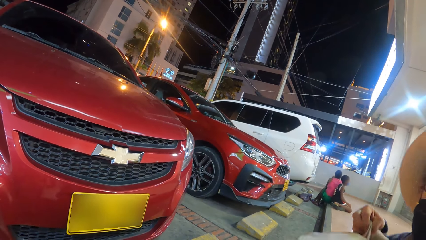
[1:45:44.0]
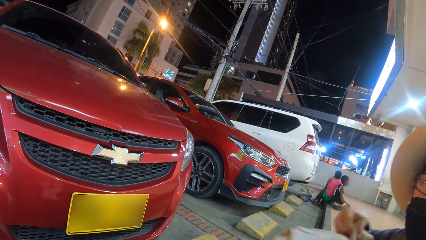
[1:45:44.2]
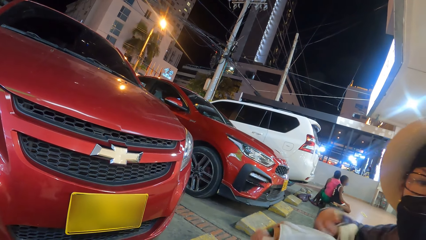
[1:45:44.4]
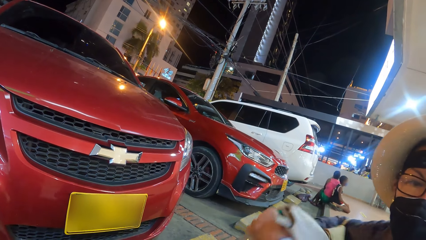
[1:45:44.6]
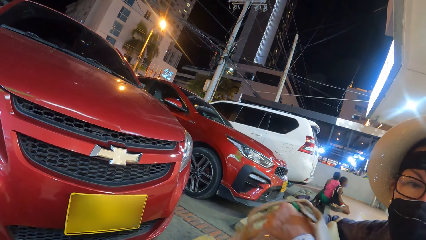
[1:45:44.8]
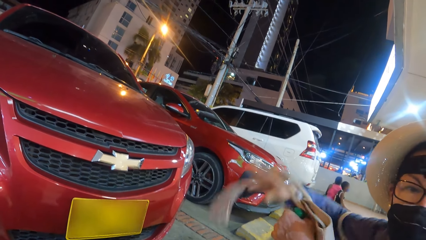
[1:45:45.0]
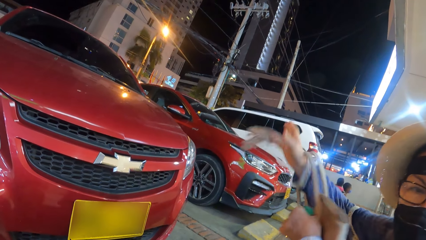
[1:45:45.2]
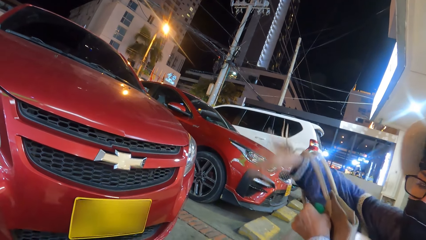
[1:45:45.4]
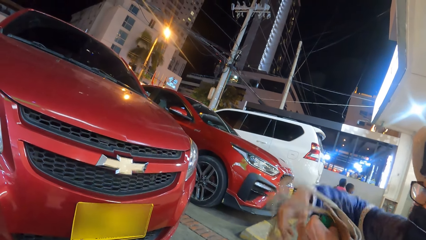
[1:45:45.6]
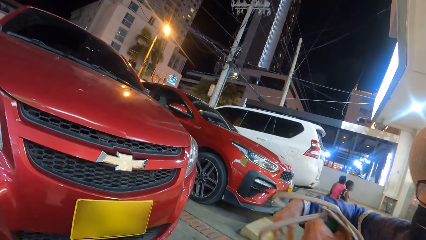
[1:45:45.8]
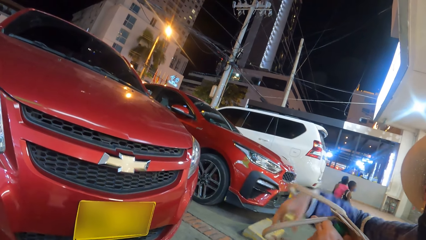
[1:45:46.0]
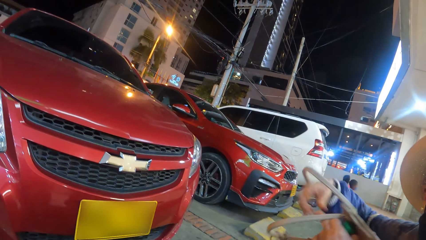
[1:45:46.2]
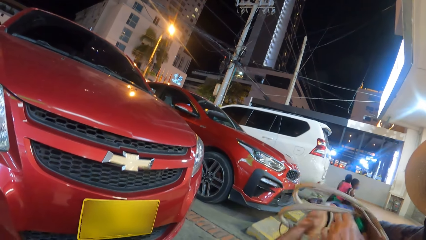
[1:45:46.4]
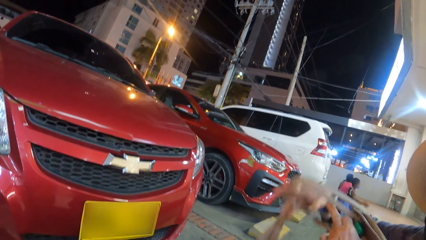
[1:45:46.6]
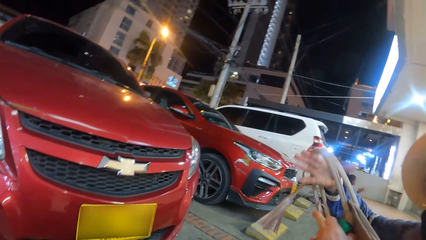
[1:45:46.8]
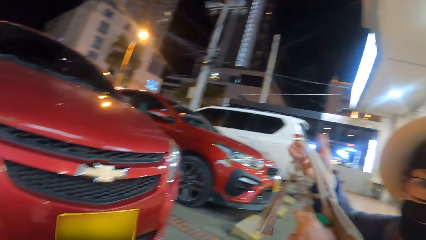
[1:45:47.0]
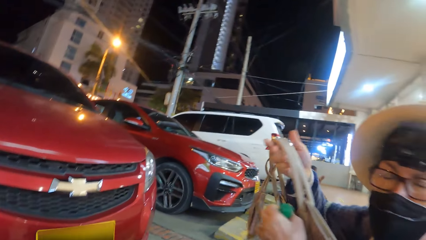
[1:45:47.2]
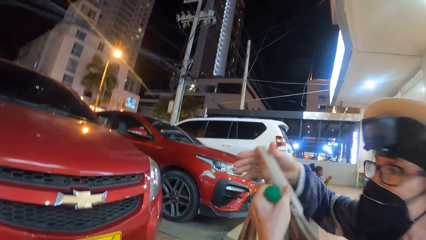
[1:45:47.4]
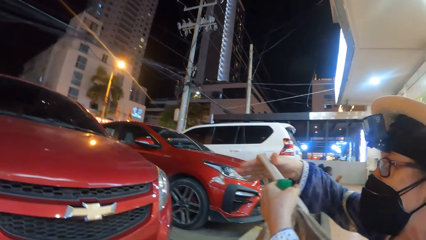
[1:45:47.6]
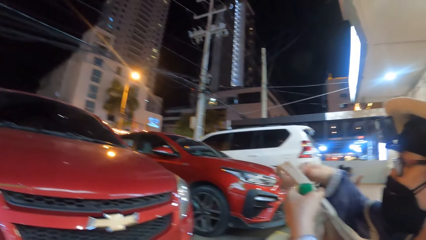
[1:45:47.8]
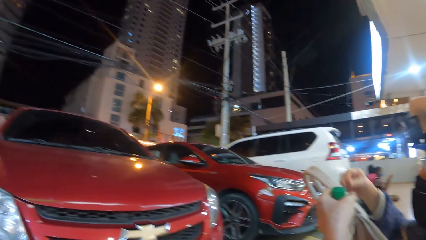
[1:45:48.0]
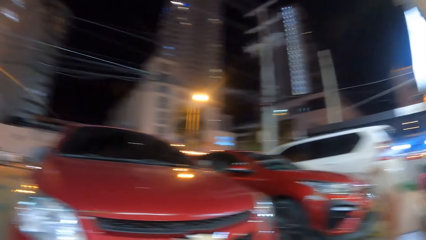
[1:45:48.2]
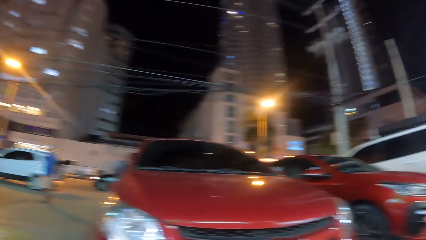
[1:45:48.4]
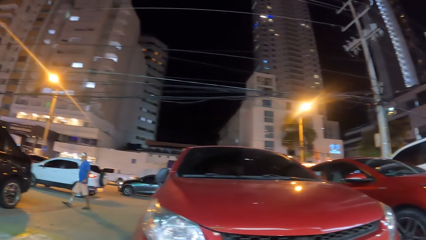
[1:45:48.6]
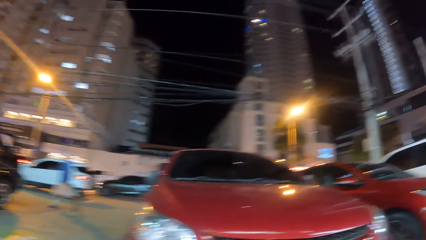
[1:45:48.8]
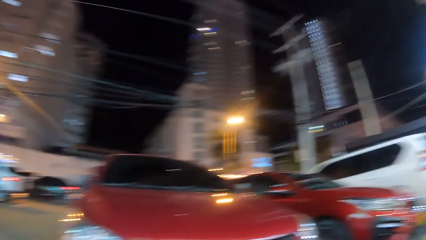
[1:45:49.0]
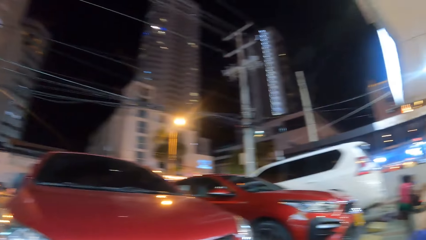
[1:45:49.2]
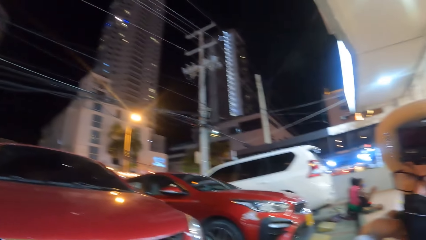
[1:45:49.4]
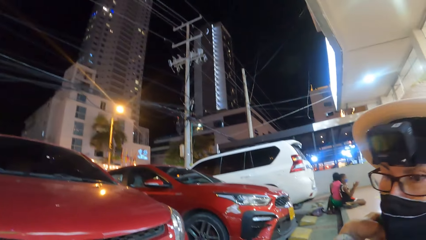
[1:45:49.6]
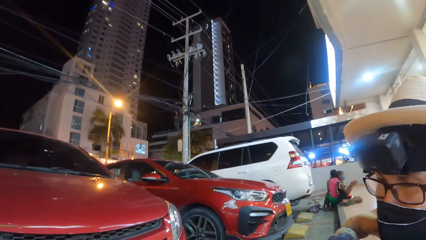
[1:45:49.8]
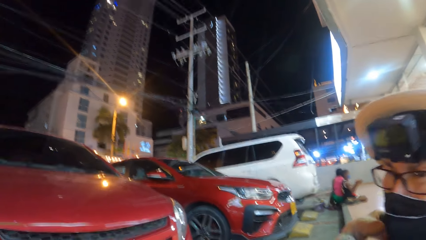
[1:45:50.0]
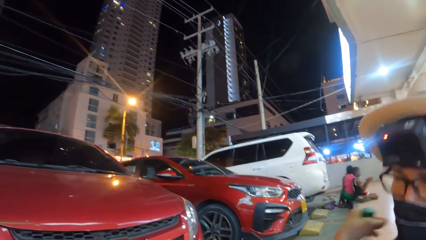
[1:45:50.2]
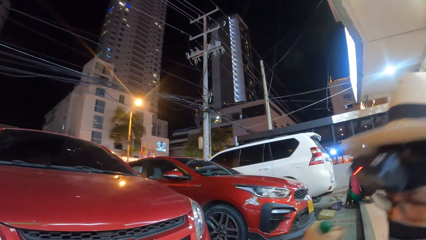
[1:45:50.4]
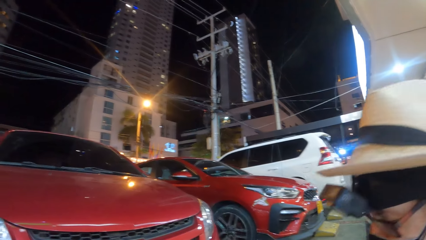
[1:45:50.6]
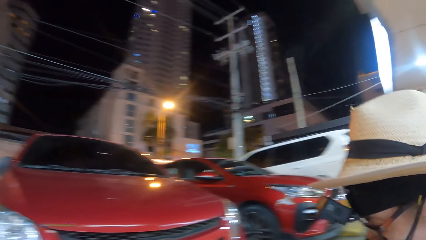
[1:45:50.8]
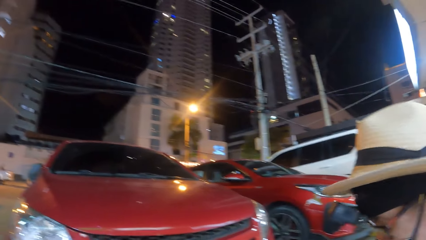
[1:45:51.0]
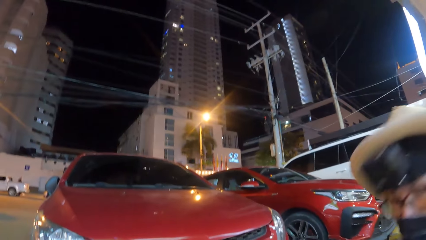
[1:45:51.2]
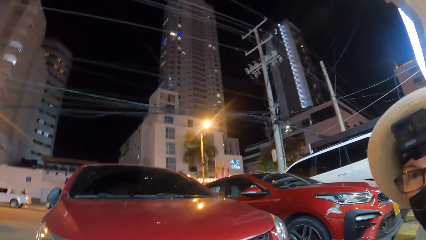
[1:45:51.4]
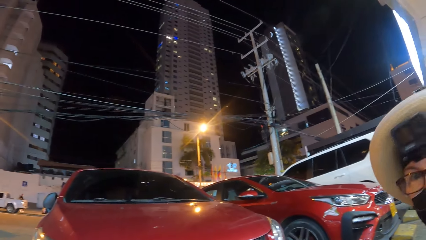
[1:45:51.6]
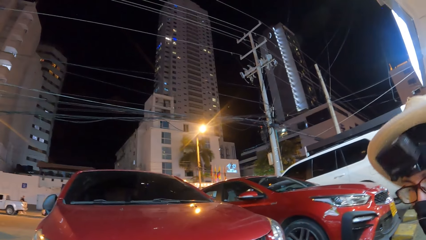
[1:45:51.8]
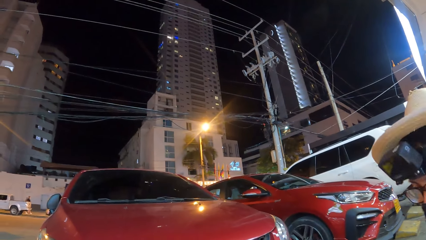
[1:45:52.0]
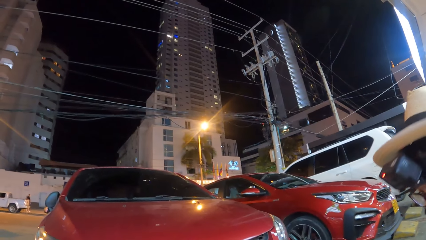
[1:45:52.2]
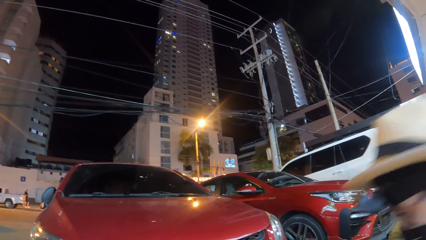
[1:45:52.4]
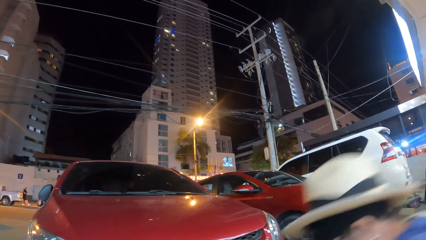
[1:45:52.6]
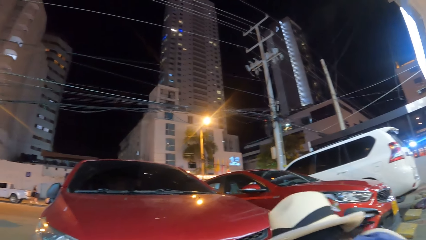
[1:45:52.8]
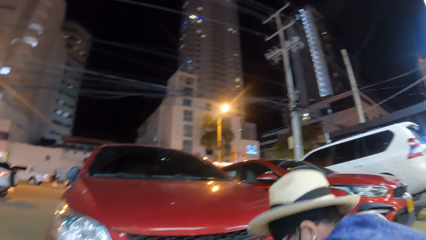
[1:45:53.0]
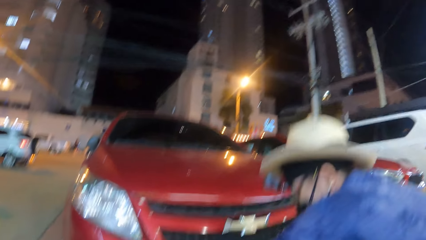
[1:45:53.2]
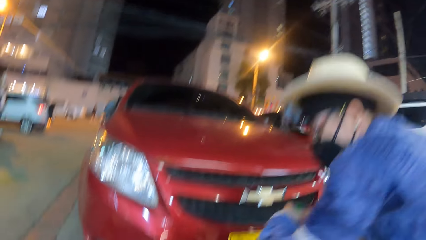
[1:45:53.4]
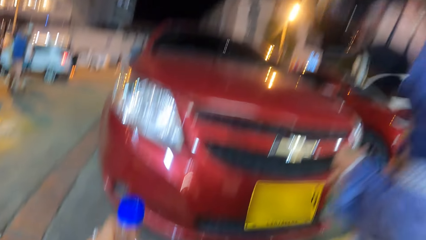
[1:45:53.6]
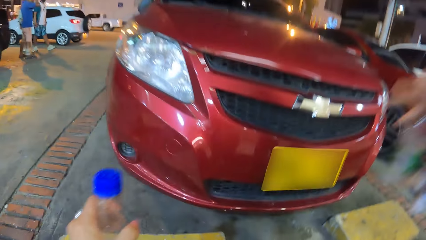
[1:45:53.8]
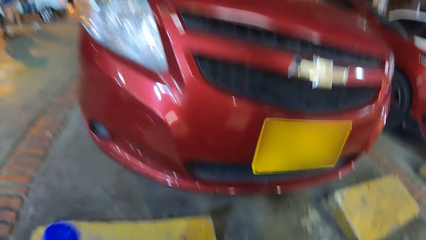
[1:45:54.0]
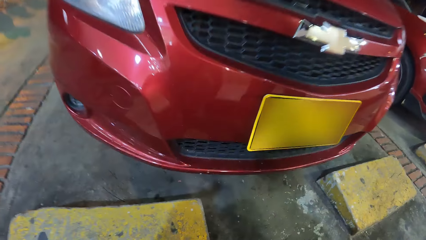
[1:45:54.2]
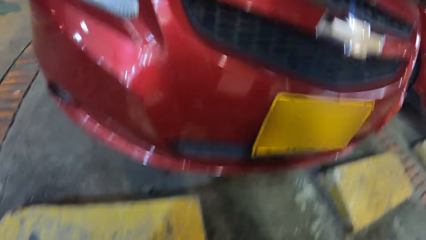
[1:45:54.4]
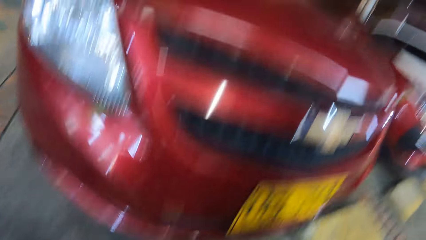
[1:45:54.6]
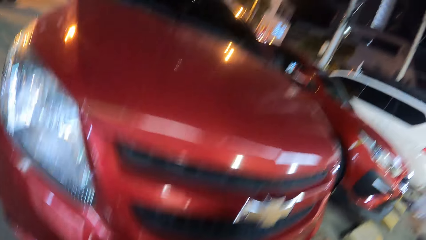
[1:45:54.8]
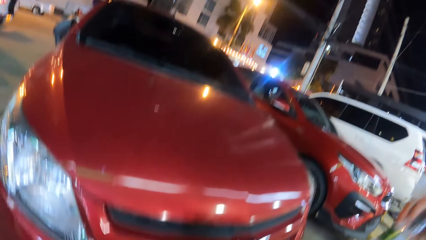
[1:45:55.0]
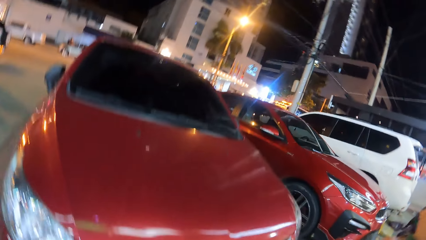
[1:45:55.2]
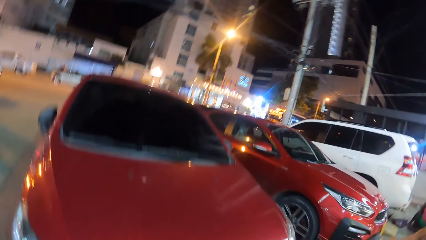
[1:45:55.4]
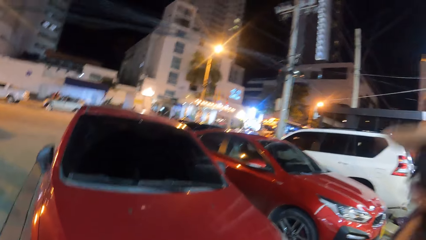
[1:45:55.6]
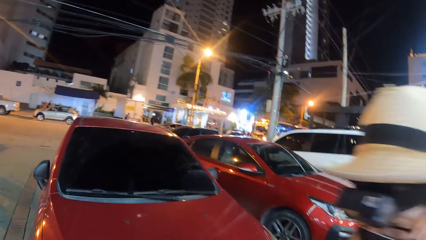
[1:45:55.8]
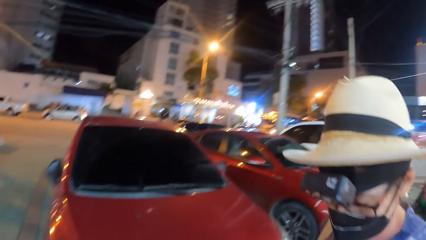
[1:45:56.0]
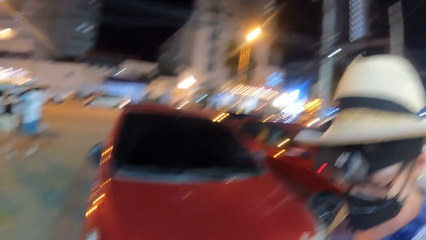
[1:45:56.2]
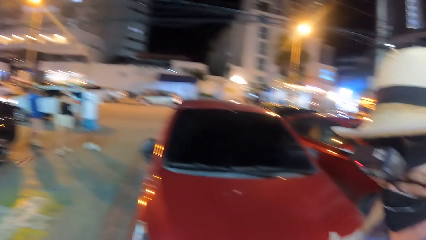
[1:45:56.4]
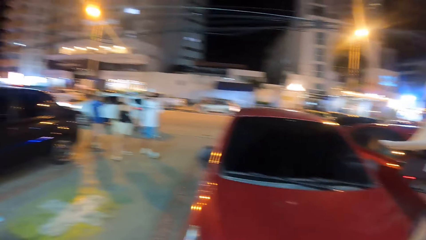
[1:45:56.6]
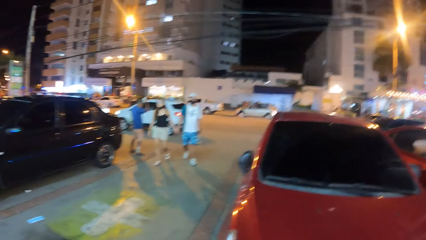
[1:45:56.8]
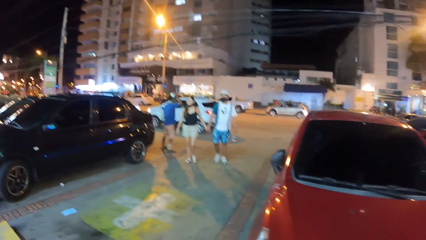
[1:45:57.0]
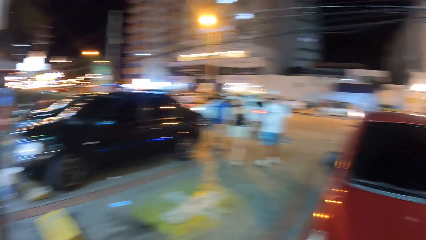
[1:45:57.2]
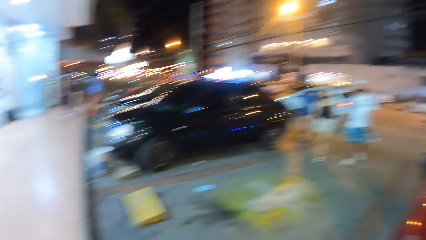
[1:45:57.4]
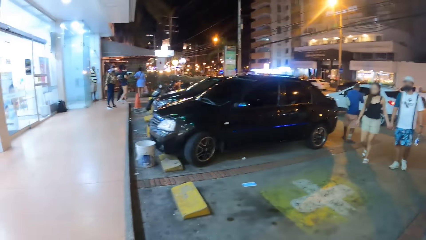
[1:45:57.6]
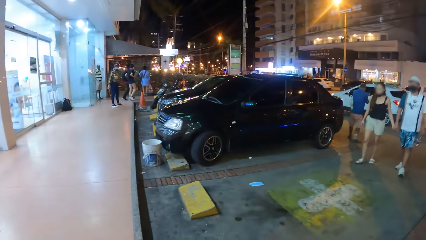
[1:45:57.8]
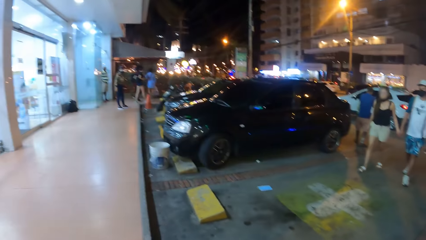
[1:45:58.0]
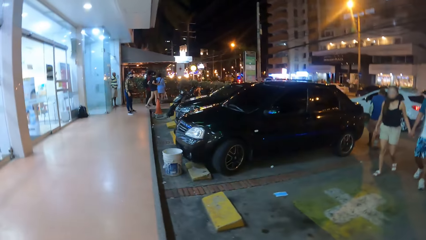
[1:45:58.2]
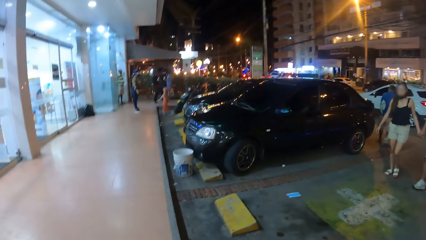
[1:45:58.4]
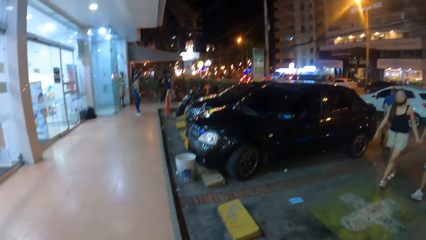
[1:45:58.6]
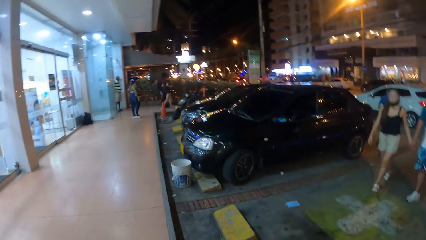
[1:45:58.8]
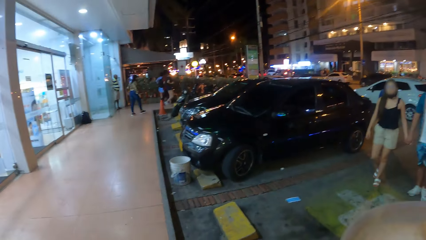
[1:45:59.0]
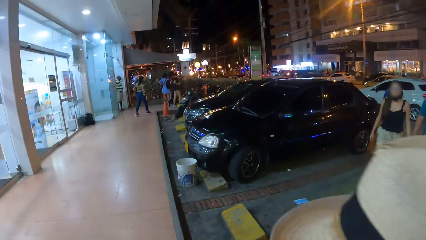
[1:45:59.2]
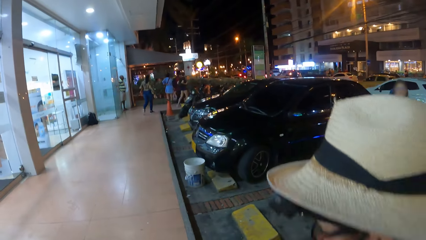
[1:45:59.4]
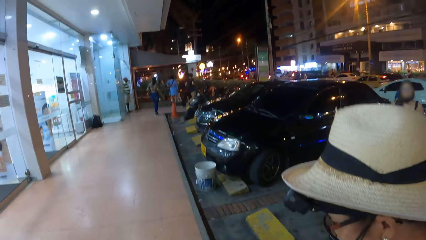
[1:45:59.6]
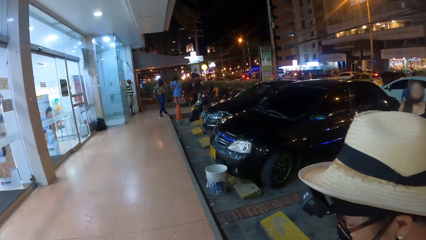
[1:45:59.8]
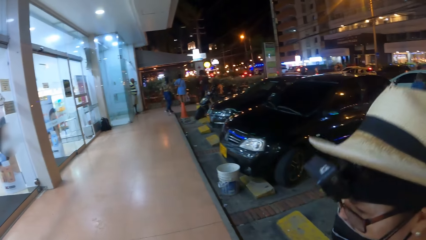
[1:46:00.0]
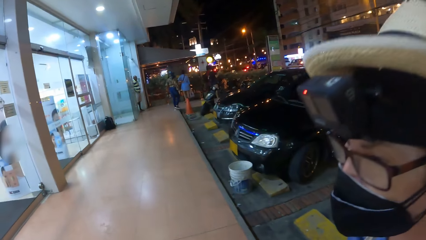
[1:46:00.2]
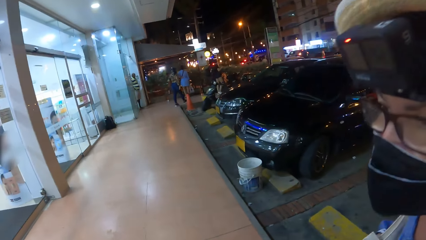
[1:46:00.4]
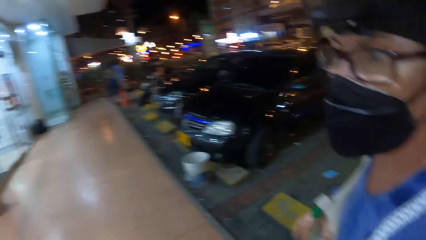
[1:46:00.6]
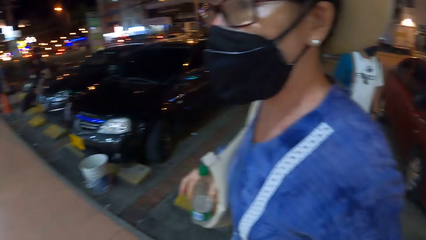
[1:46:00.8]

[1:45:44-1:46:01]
A person grabs a rope in his hands. The person looks at the rope in his hands. The camera wearer looks around a city. They look at the person. The person stands up. The camera wearer looks at a car. They walk in the city. The person walks in the city.
